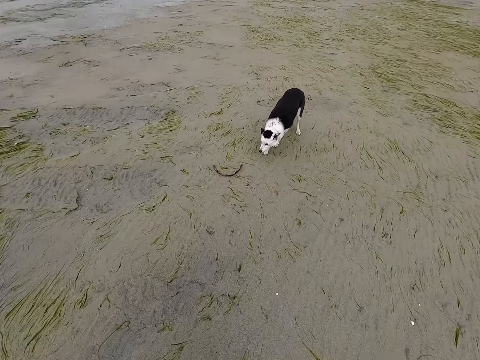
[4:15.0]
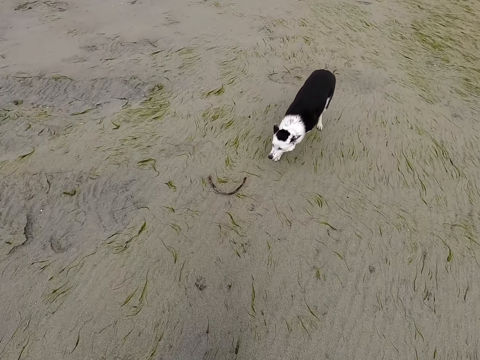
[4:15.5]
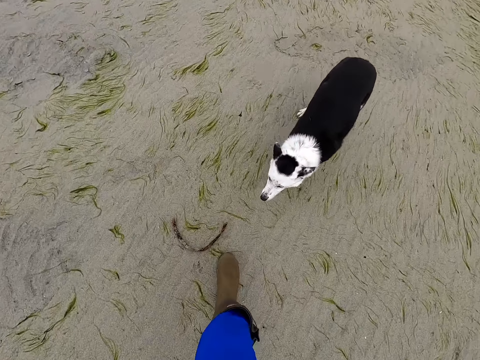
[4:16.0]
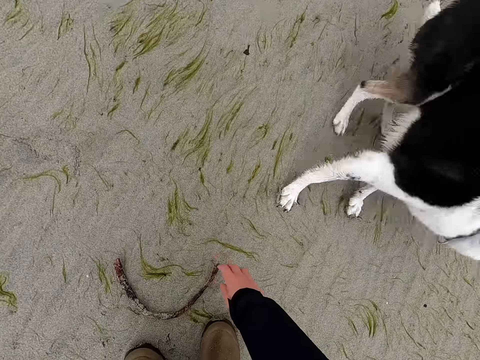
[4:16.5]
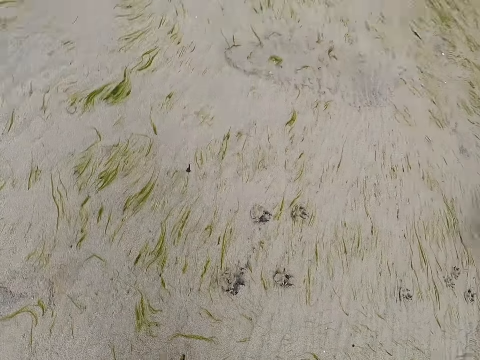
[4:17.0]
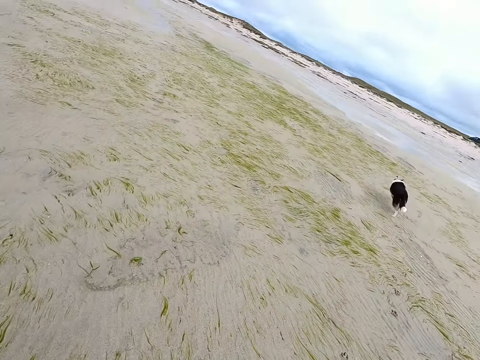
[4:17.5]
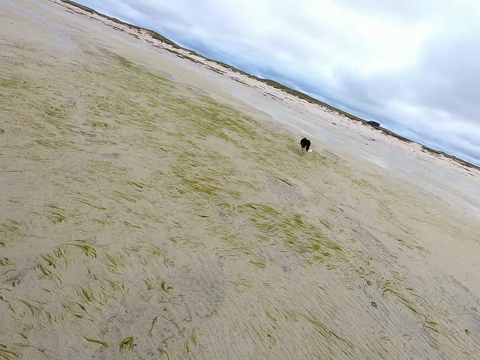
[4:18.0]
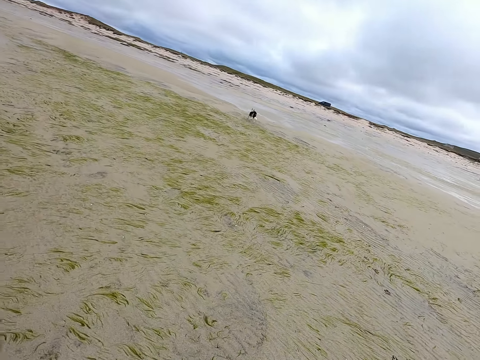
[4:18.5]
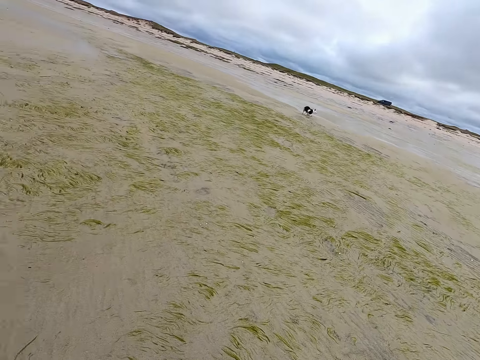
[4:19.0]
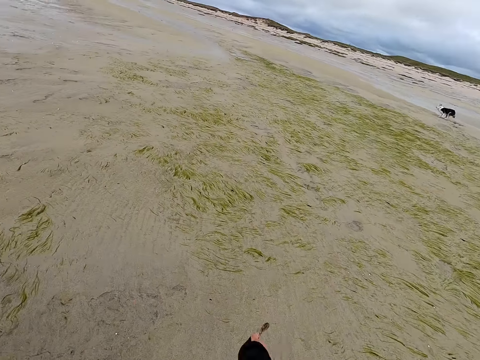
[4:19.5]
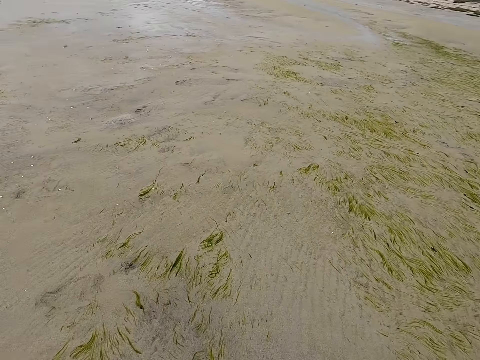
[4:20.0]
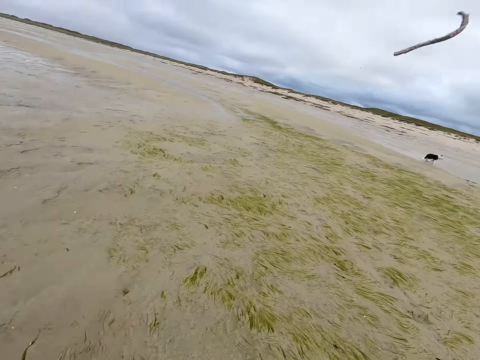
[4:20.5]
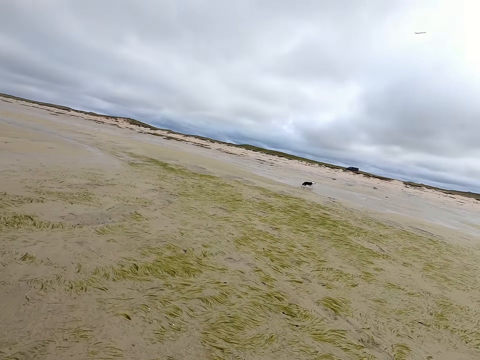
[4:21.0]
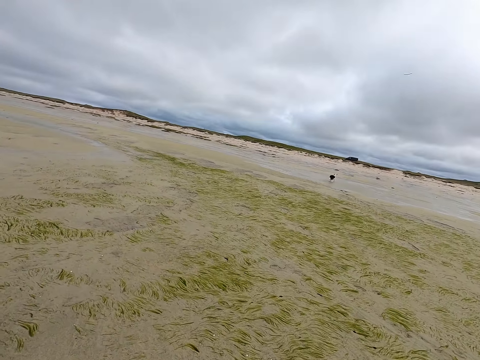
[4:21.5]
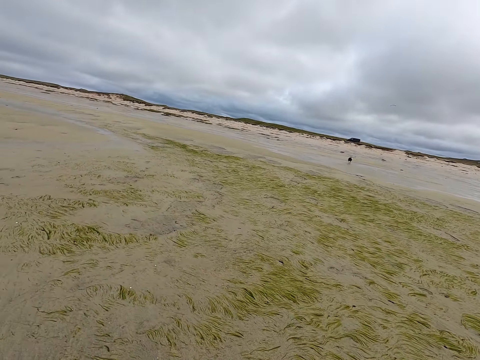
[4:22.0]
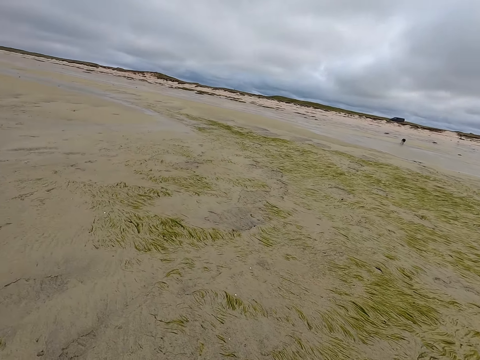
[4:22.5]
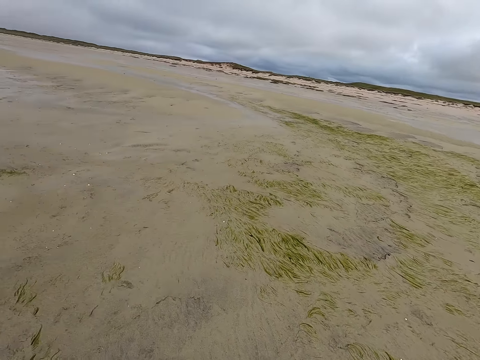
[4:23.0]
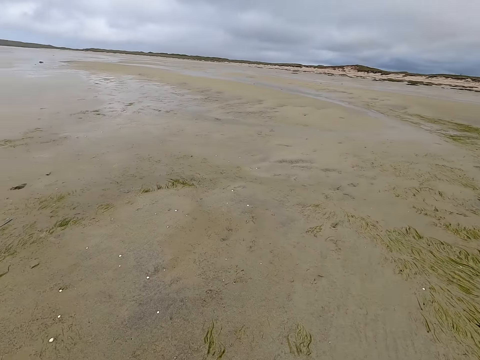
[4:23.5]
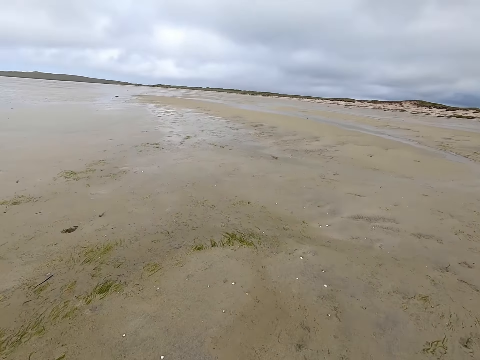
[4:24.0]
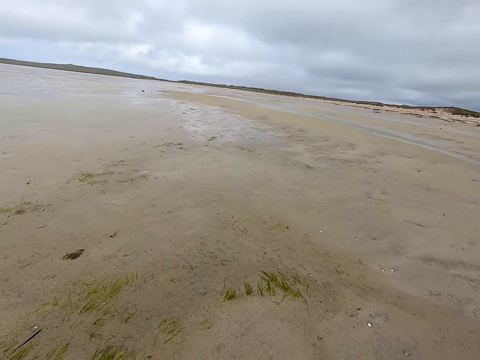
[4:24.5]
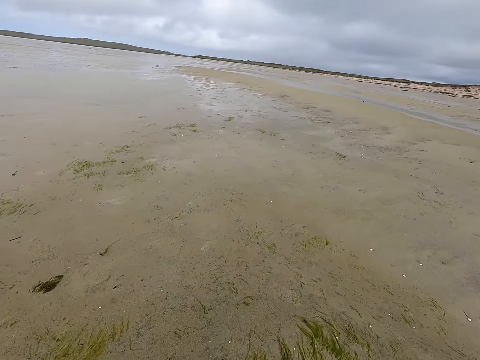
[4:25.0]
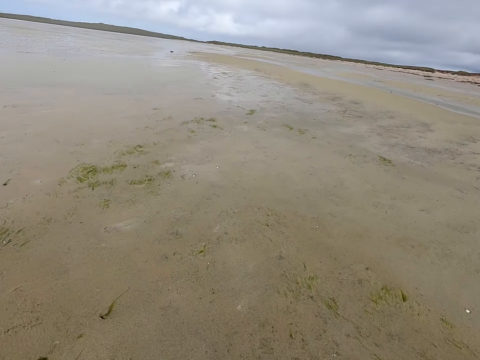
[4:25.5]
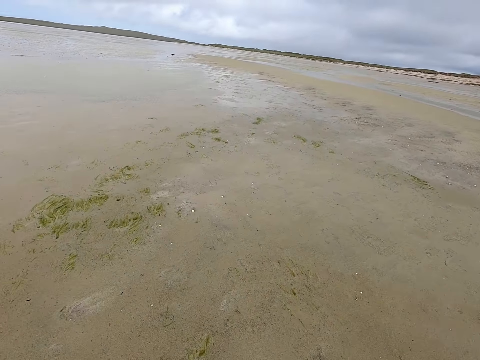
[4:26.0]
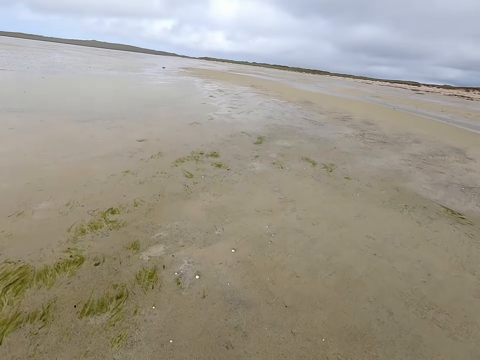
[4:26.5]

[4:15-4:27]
The camera wearer picks up the stick from the ground. They throw the stick to the dog. They move around the field and walk.

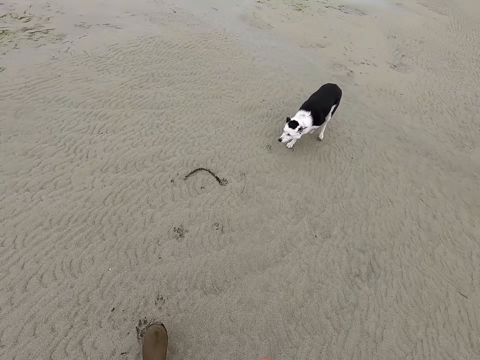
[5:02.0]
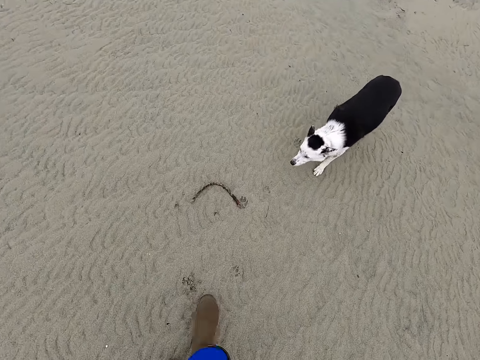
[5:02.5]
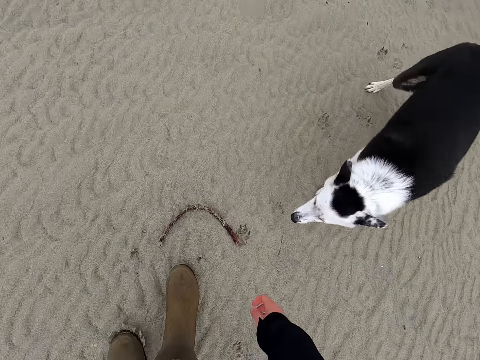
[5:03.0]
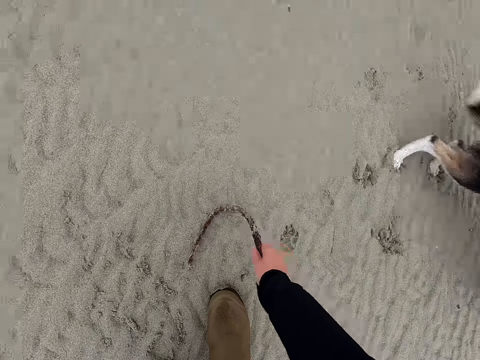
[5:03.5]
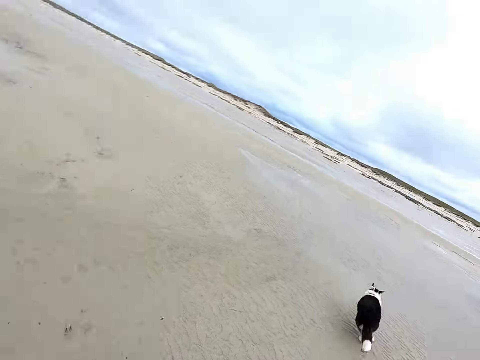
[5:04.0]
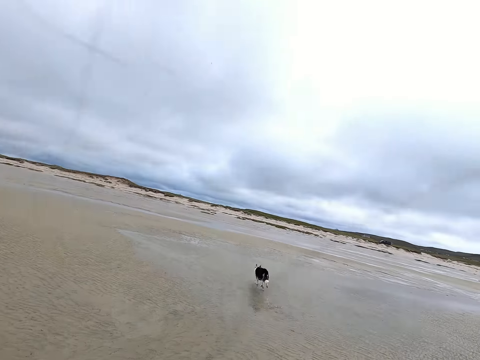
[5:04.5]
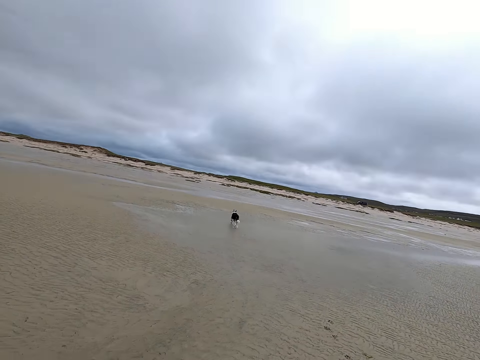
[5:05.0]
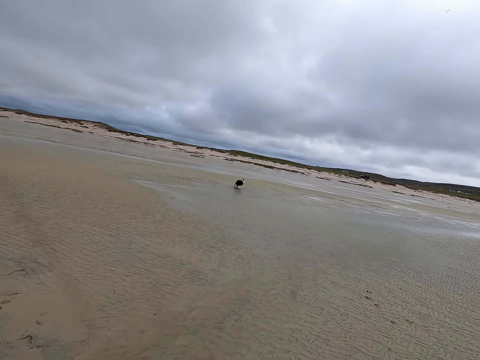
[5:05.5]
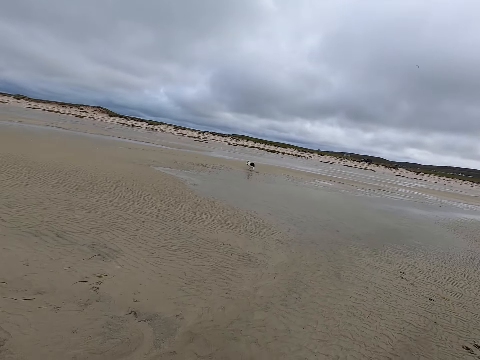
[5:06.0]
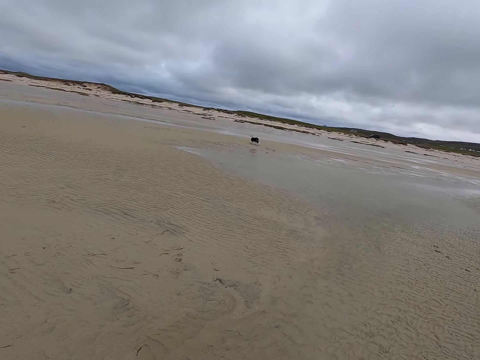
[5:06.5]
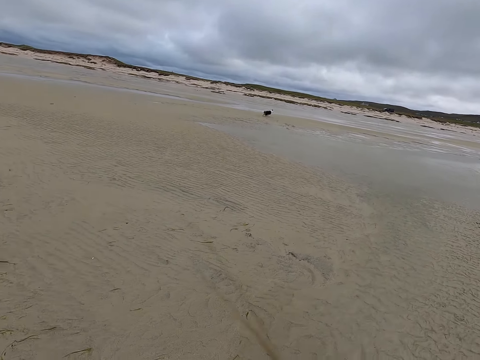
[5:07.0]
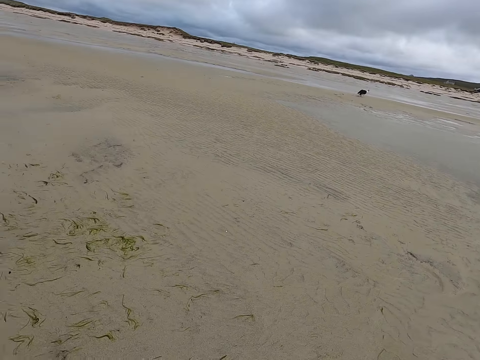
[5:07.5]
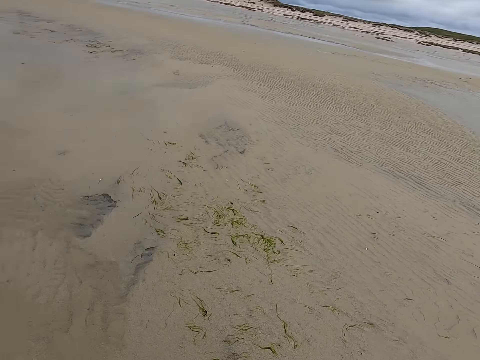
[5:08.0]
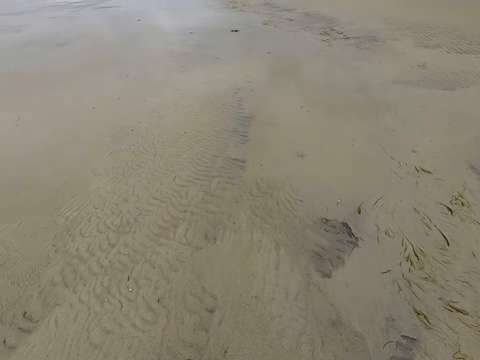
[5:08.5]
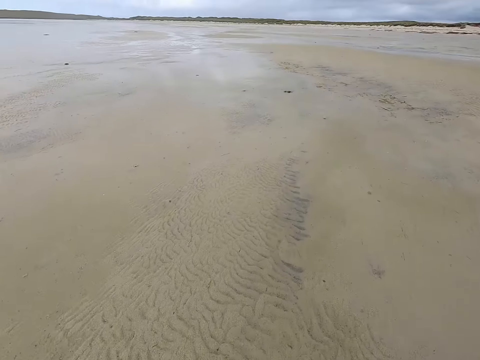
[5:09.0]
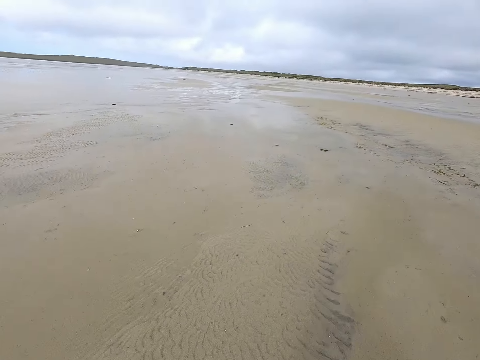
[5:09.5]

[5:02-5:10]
The camera wearer picks up the stick from the ground. They throw the stick to the dog. They walk and move around the field.

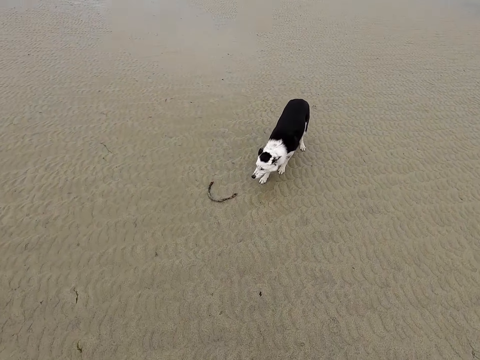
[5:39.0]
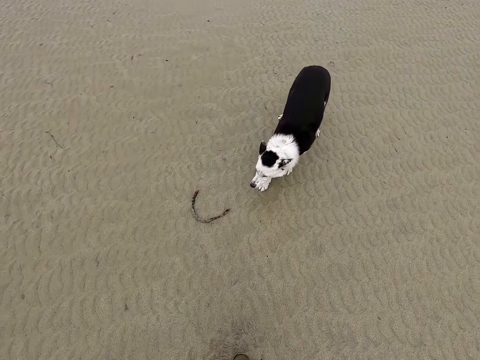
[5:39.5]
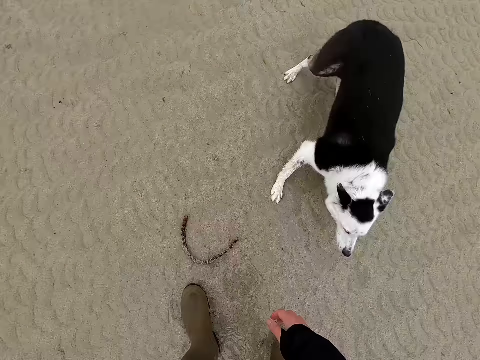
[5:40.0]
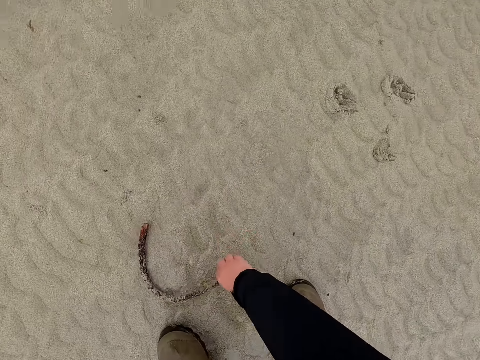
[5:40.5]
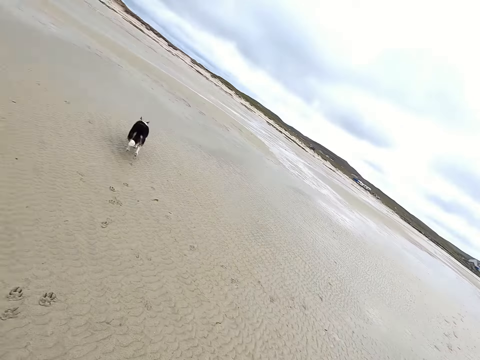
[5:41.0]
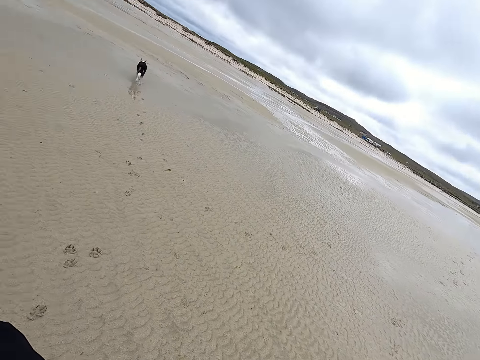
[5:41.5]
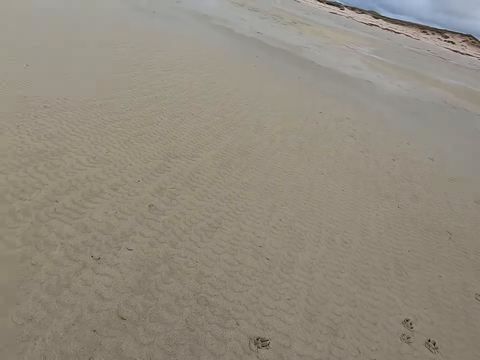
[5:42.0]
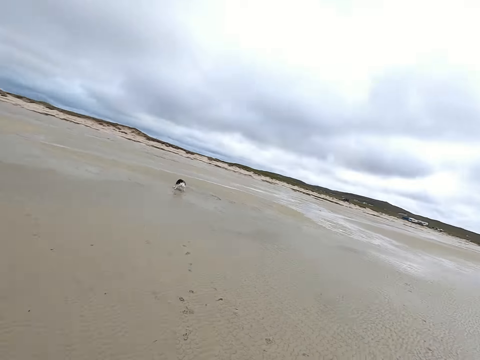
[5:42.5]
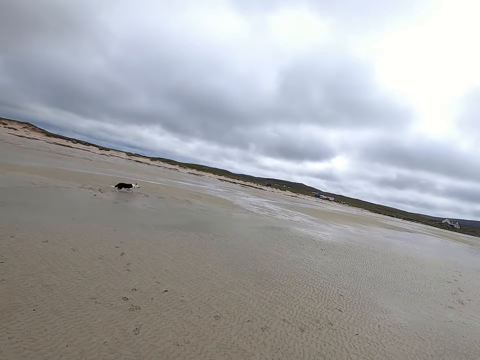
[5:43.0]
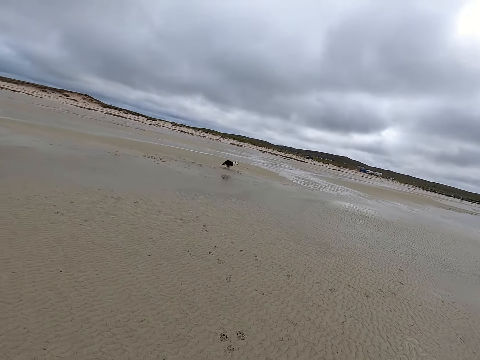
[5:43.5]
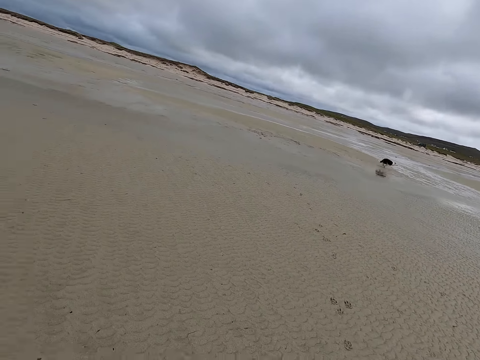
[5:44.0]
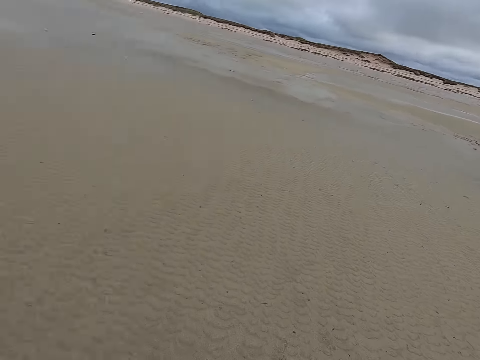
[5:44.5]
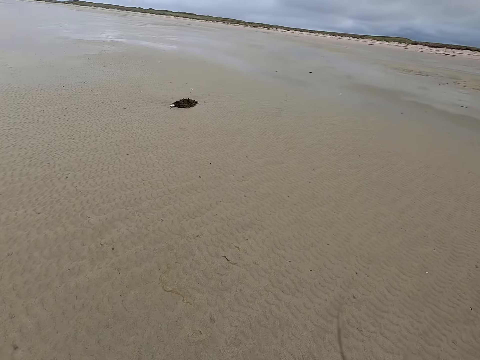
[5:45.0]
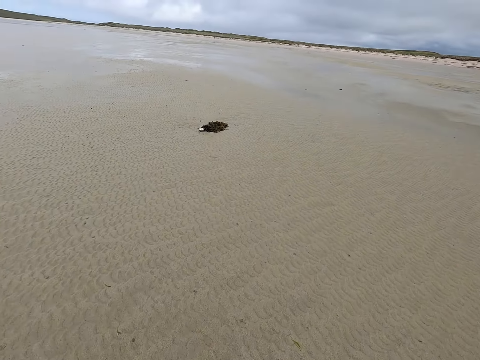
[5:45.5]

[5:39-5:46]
The camera wearer picks the stick from the ground. They throw the stick to the dog.
